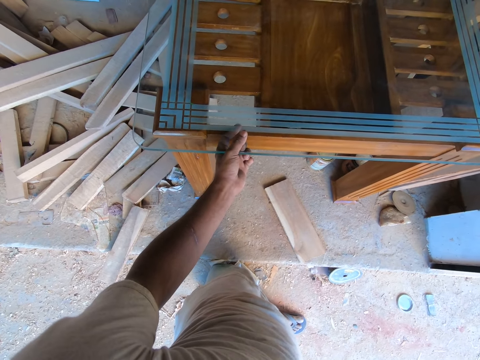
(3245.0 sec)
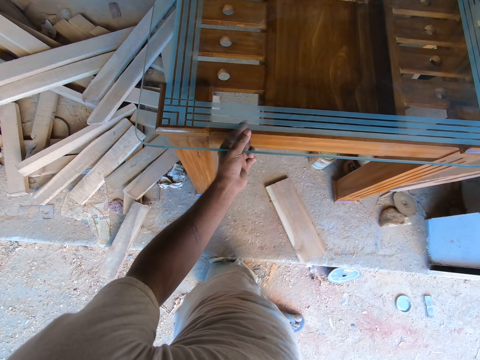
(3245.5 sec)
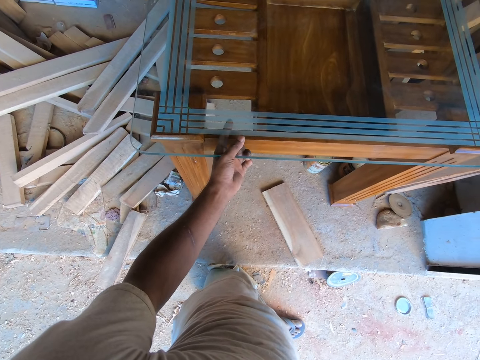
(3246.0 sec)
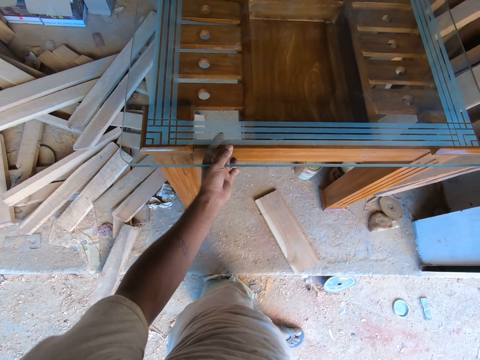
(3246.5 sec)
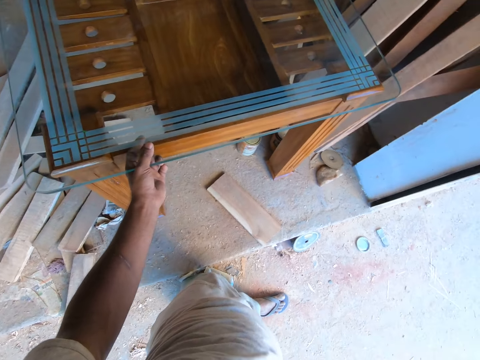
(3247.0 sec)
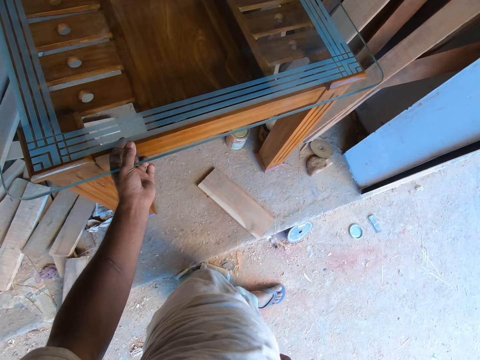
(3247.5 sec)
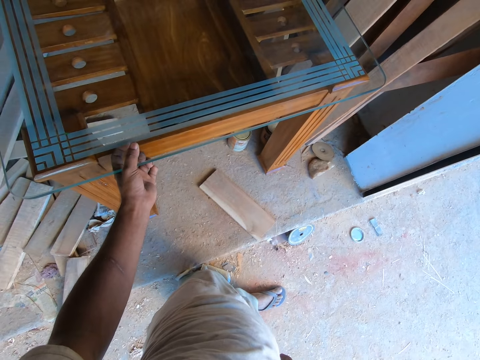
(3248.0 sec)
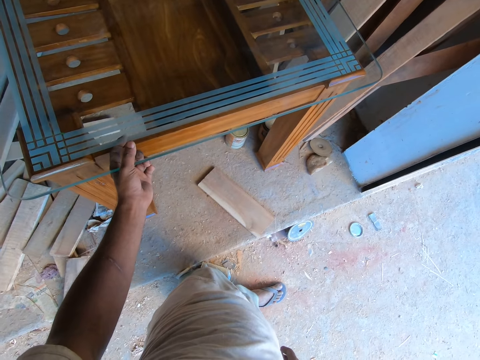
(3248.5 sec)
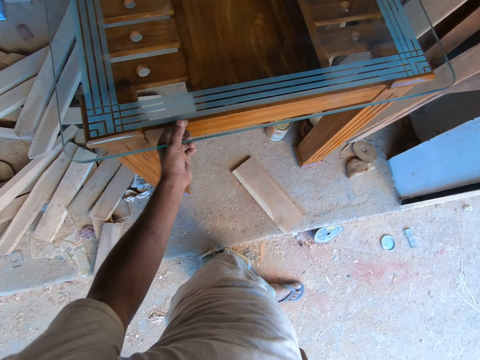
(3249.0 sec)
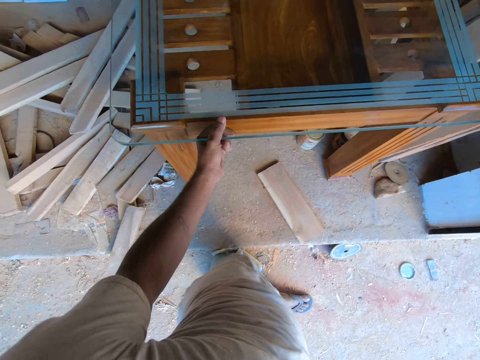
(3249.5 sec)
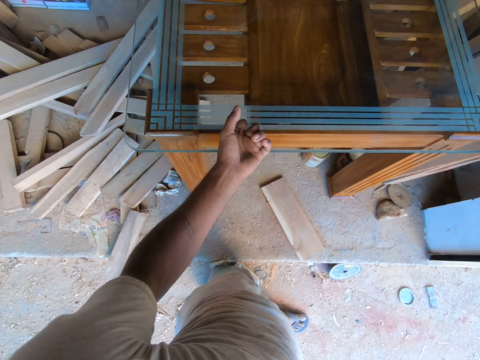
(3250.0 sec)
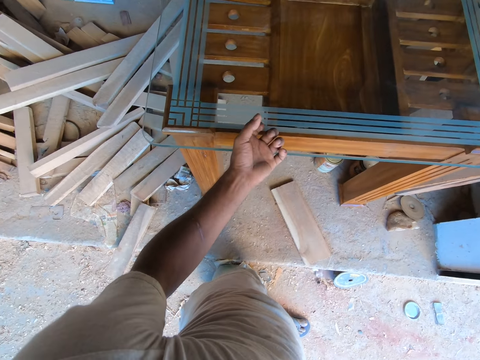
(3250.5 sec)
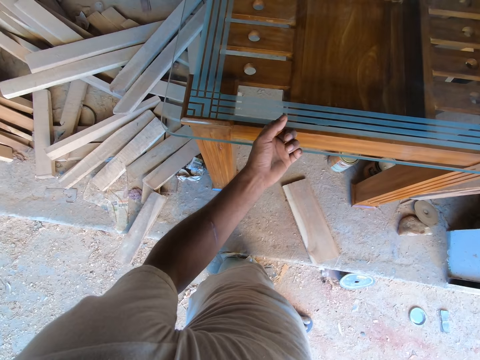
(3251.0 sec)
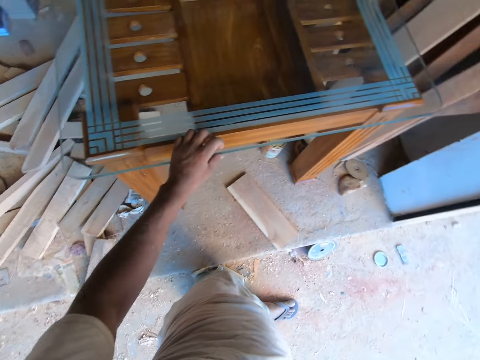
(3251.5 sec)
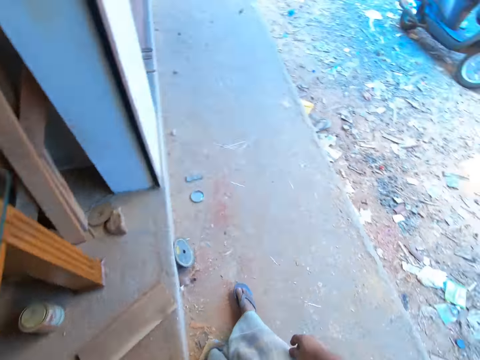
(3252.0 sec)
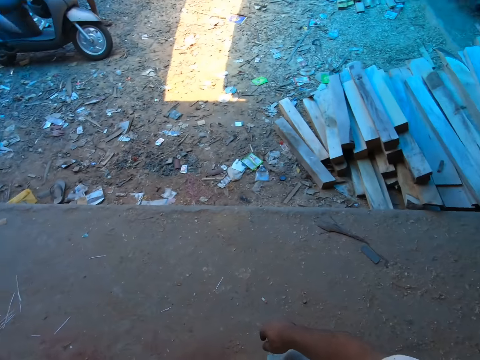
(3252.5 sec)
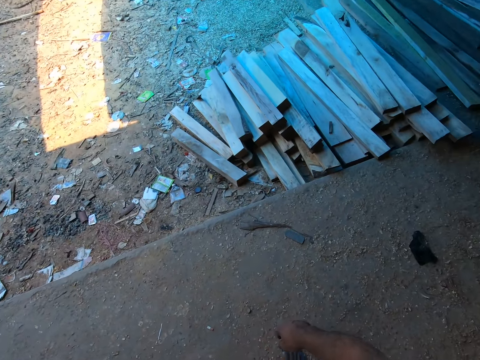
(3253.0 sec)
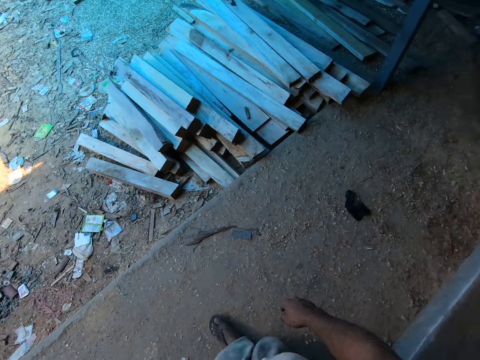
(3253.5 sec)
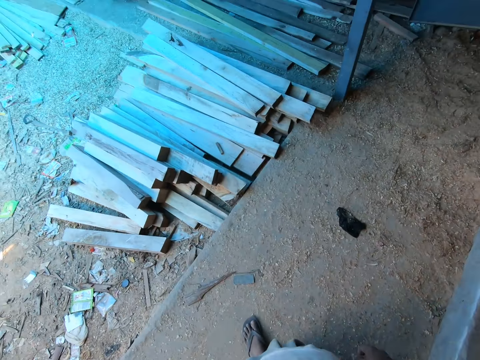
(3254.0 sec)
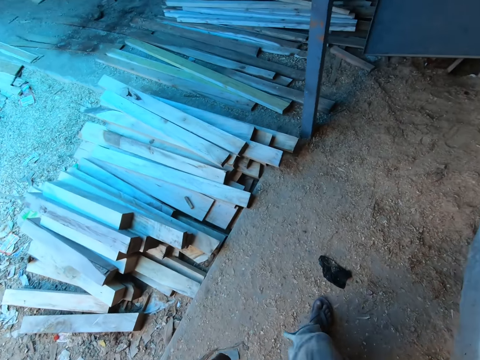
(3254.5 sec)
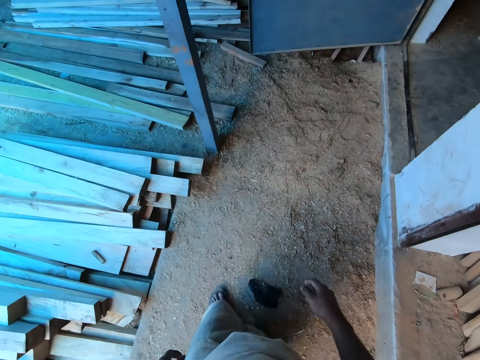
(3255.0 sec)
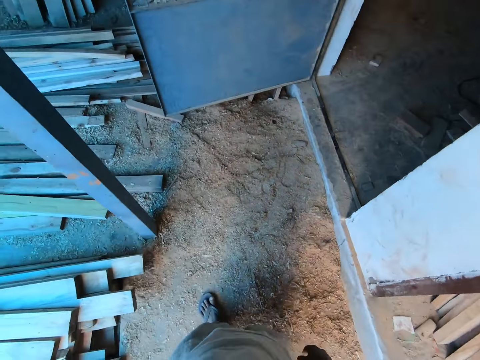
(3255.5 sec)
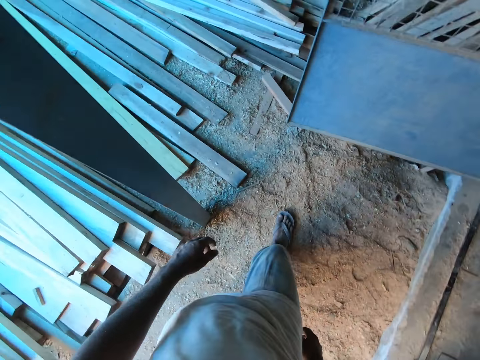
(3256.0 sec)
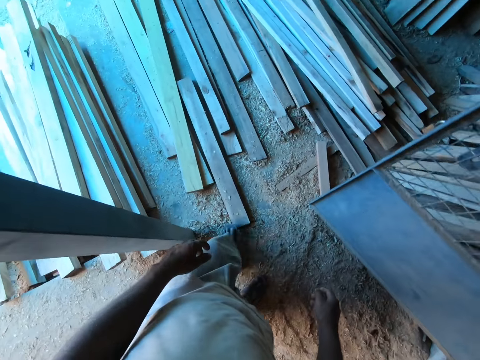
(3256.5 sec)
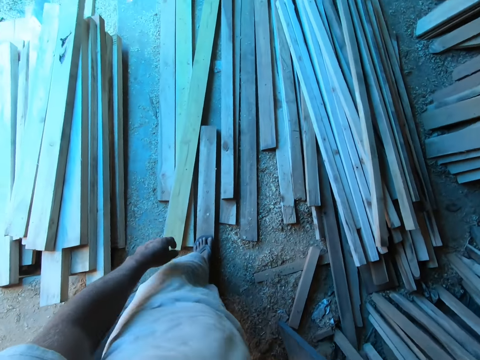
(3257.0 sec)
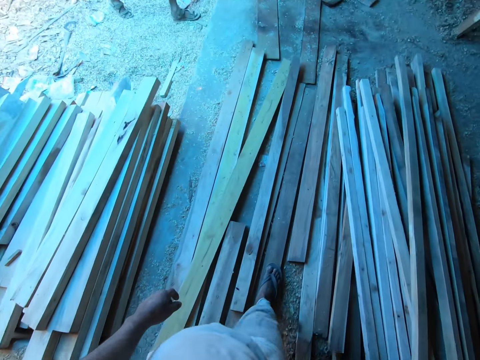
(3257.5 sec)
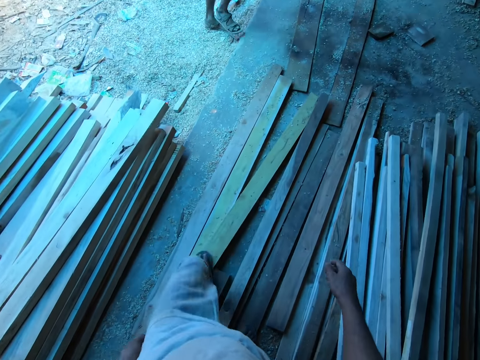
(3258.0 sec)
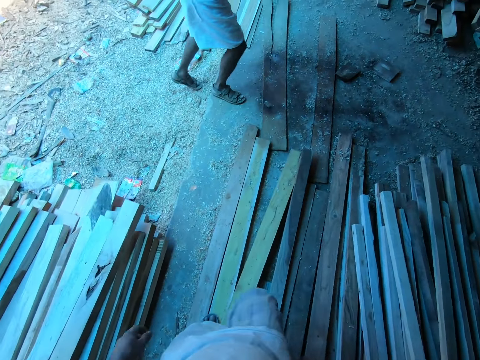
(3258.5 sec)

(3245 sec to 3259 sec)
The camera wearer taps his left hand on the glass table. He touches the glass table with his left hand. He walks outside around the workshop.

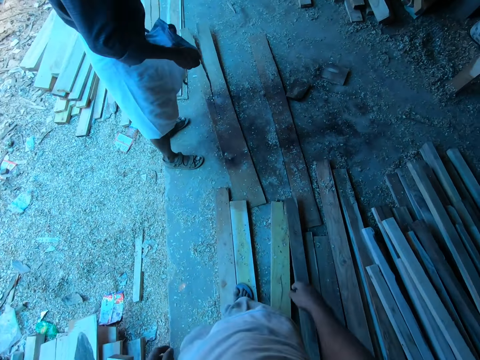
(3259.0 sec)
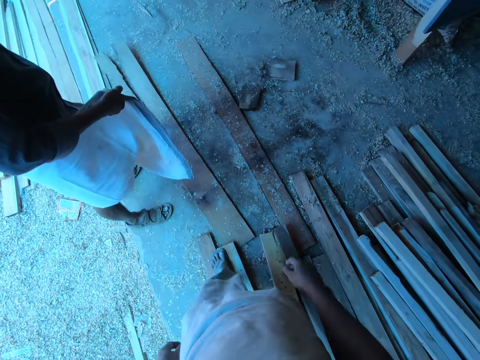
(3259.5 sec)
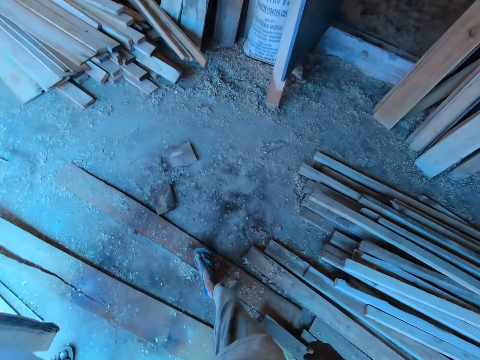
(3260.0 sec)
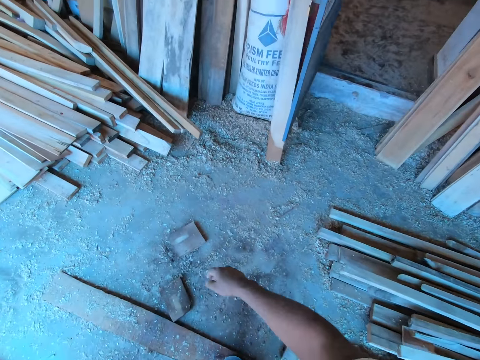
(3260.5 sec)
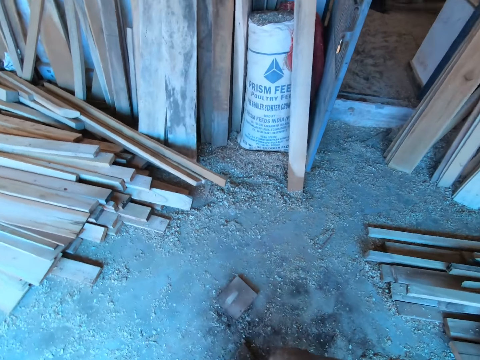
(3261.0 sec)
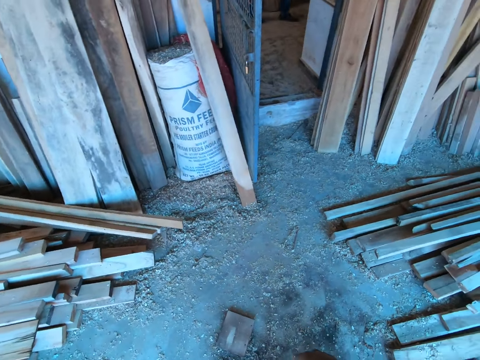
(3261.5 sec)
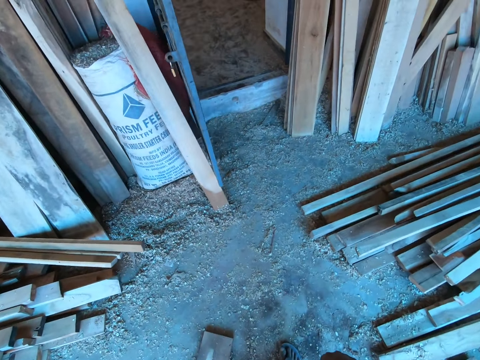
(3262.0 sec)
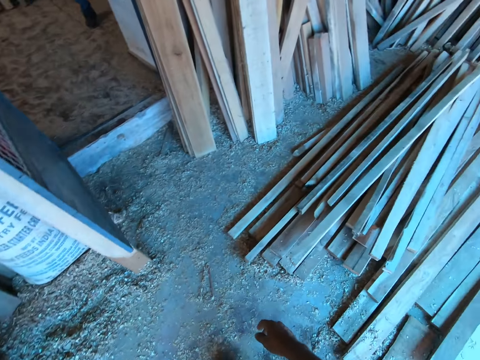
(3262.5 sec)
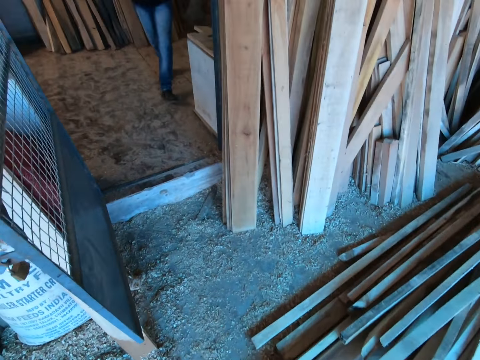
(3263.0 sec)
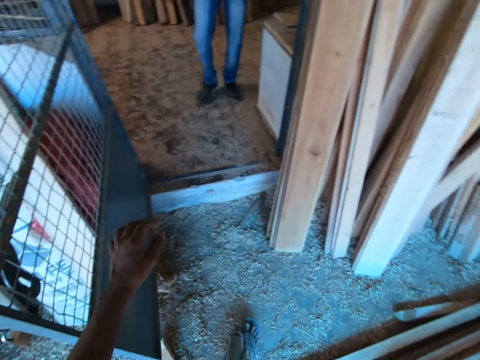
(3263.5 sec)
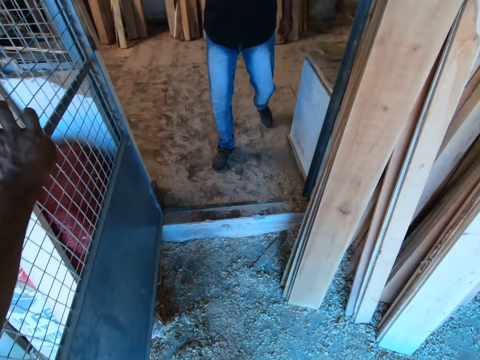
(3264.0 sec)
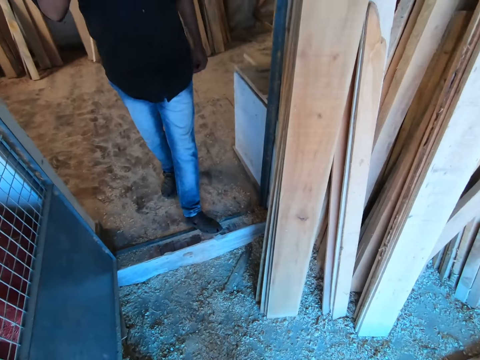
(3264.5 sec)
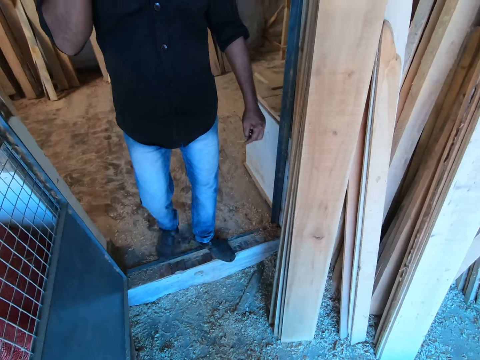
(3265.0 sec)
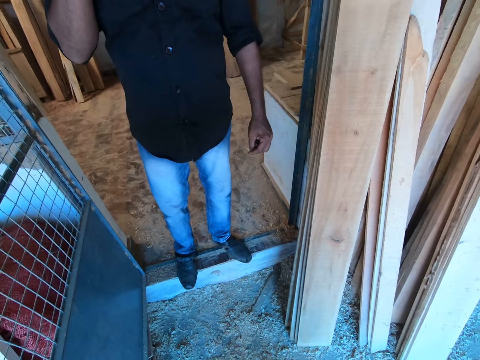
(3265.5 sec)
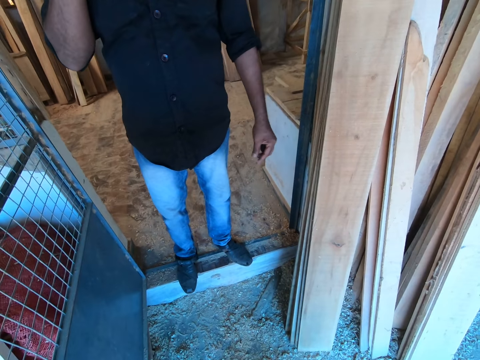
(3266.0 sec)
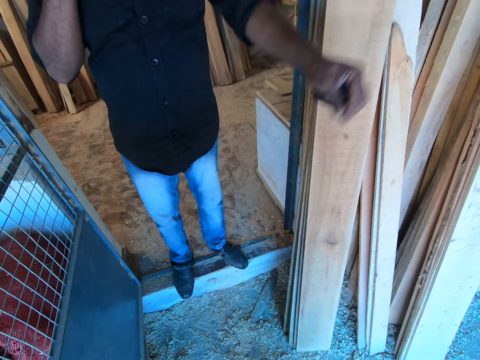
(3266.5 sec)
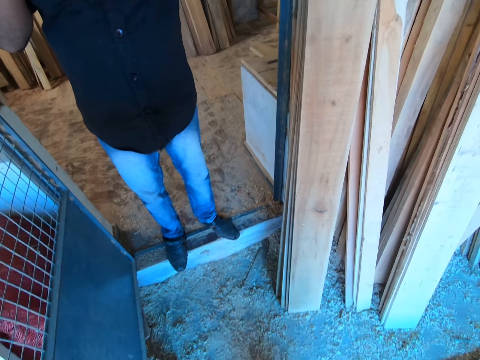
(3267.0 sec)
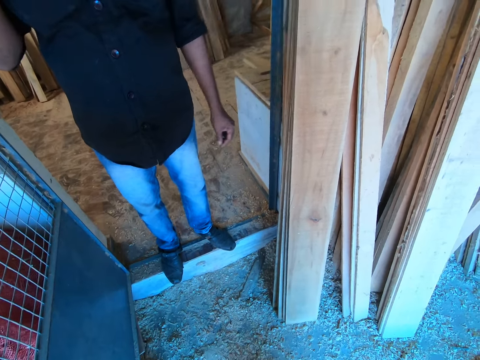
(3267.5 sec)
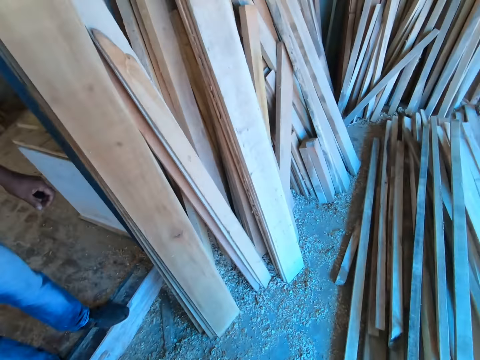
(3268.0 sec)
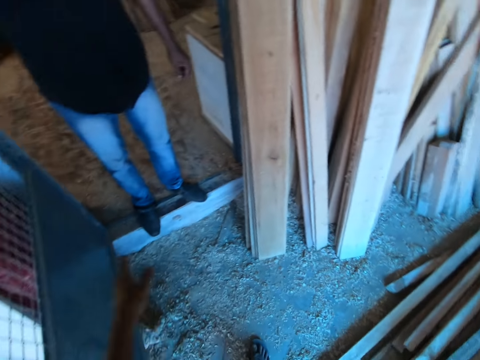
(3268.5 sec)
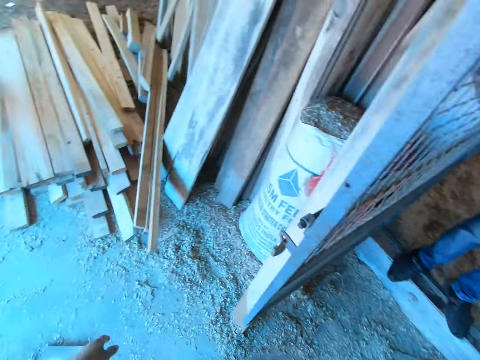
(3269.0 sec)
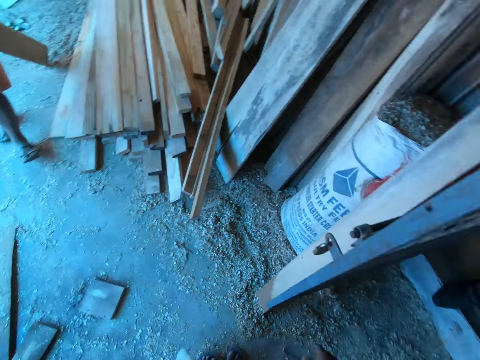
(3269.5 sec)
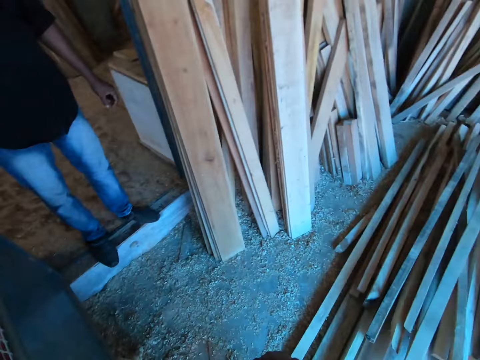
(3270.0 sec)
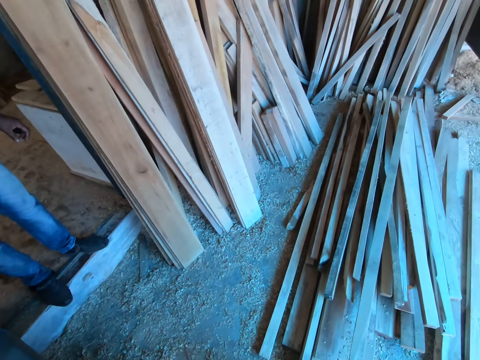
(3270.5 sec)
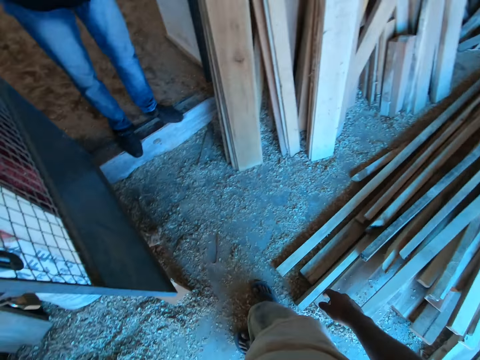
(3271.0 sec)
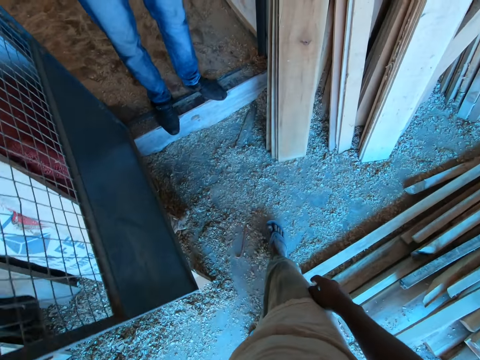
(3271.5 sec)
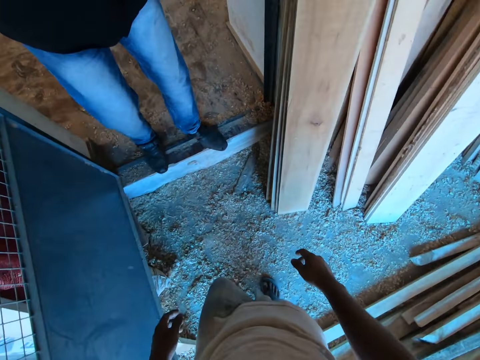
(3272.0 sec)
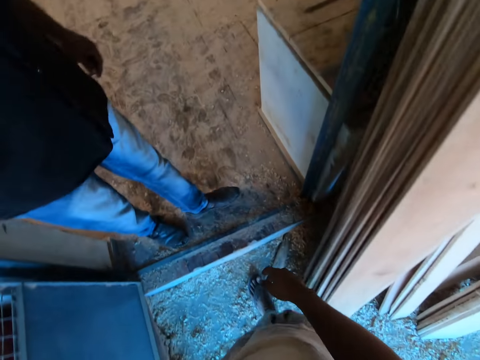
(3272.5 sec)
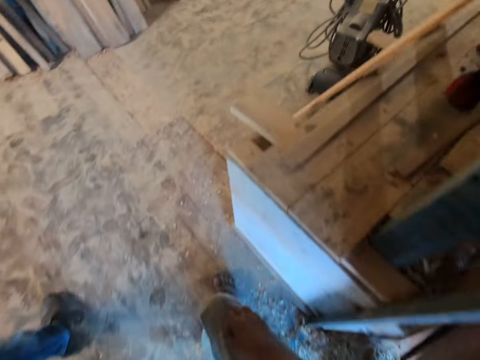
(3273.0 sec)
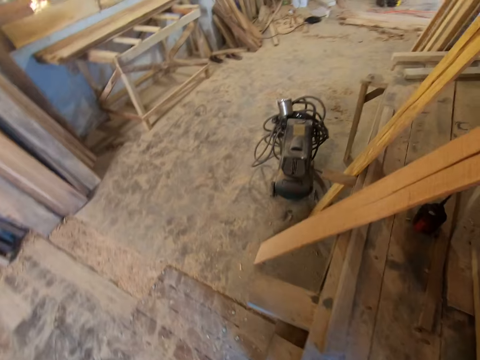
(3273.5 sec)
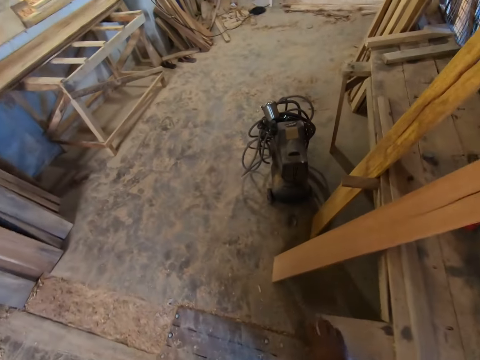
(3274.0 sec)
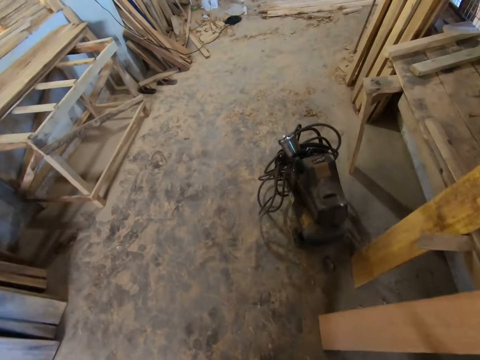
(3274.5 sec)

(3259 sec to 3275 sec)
The camera wearer interacts with a man. He touches a metal door mesh with his left hand. The man stands. The camera wearer walks.
